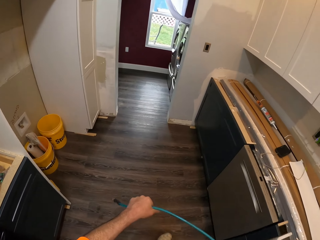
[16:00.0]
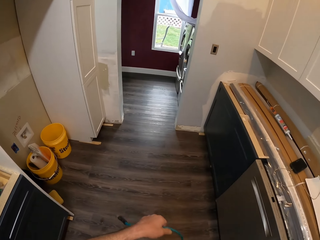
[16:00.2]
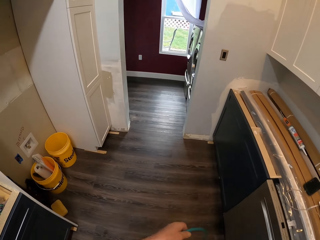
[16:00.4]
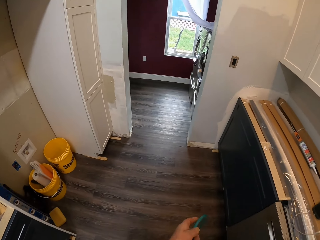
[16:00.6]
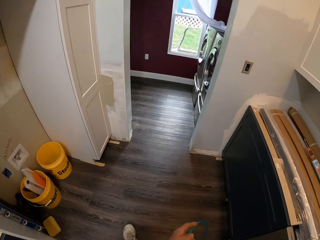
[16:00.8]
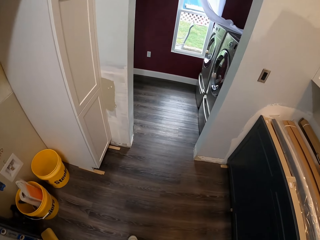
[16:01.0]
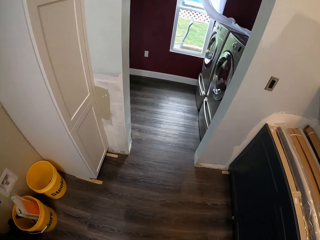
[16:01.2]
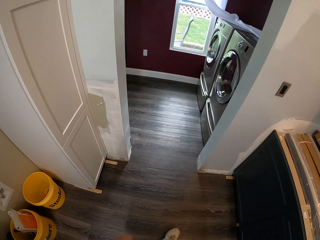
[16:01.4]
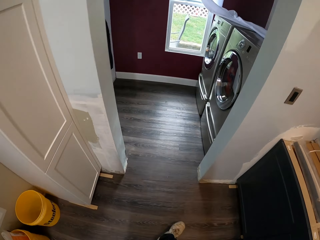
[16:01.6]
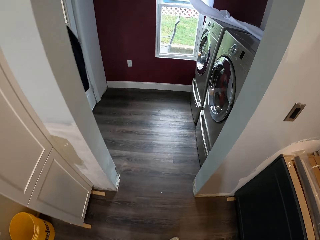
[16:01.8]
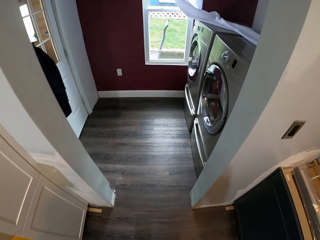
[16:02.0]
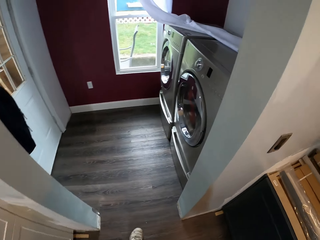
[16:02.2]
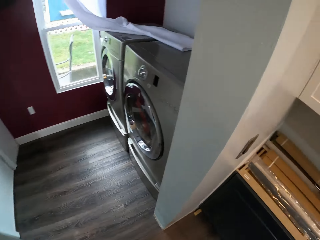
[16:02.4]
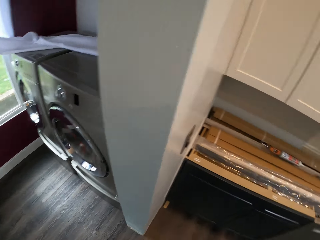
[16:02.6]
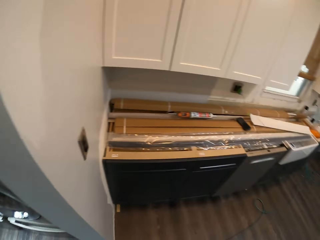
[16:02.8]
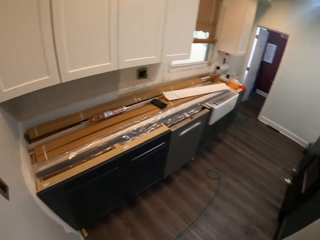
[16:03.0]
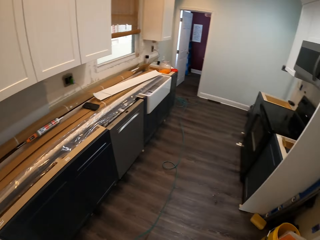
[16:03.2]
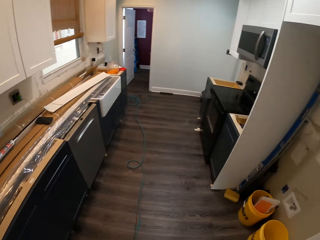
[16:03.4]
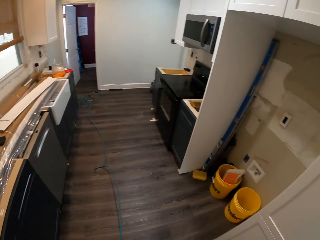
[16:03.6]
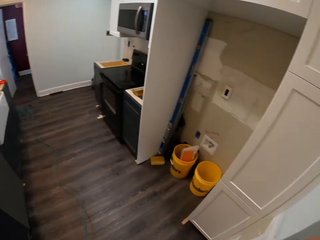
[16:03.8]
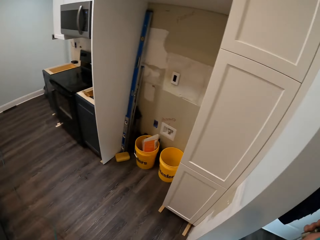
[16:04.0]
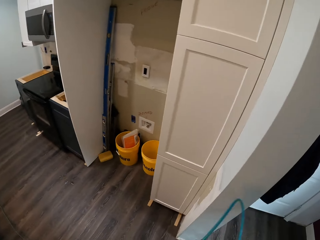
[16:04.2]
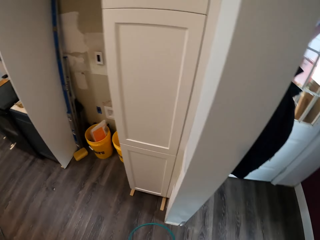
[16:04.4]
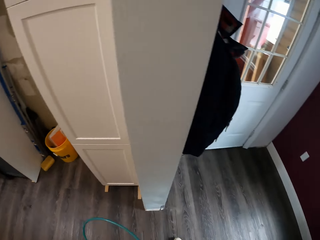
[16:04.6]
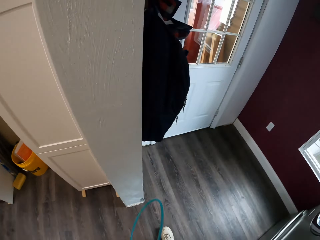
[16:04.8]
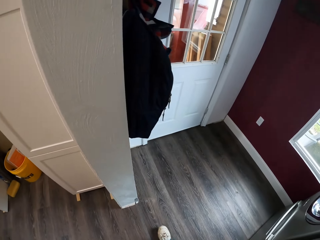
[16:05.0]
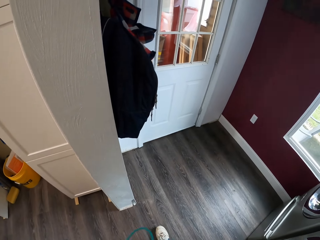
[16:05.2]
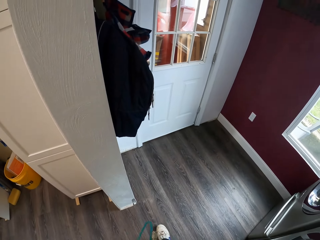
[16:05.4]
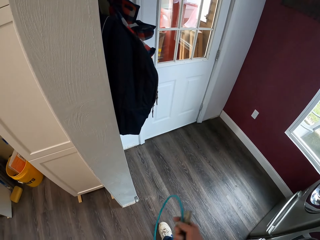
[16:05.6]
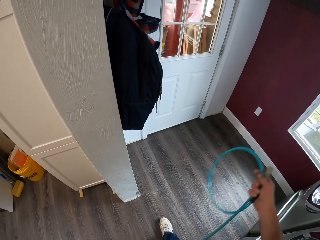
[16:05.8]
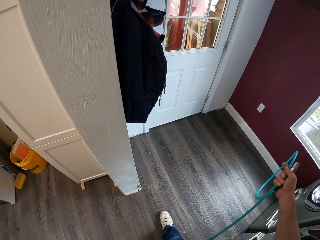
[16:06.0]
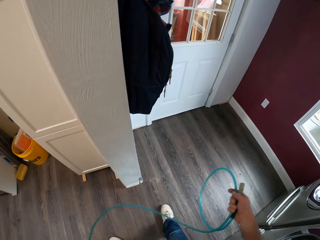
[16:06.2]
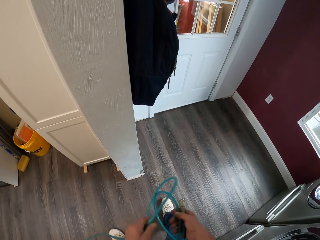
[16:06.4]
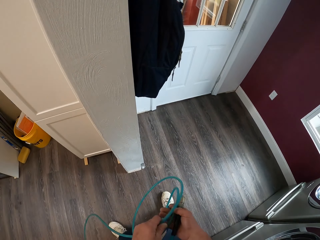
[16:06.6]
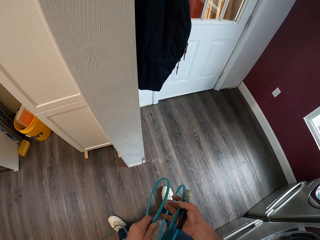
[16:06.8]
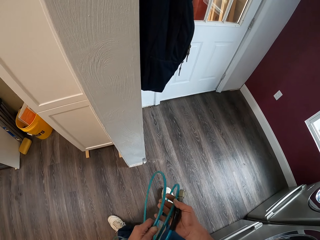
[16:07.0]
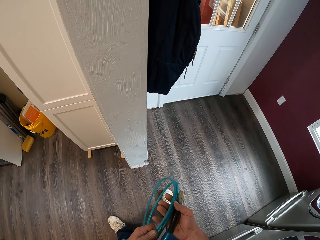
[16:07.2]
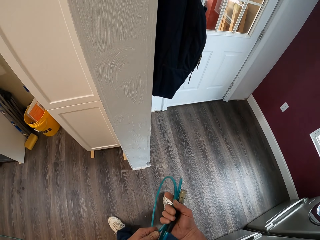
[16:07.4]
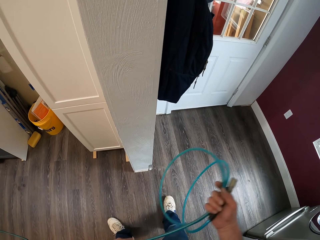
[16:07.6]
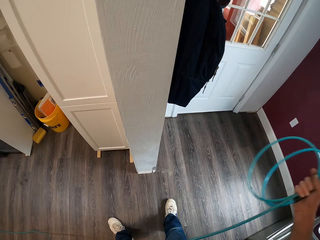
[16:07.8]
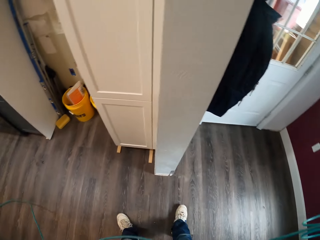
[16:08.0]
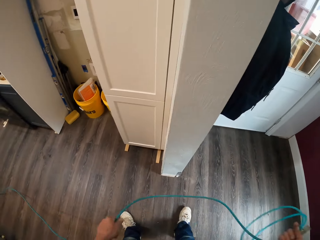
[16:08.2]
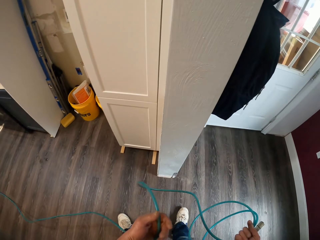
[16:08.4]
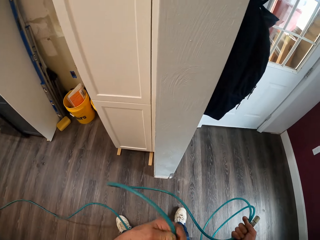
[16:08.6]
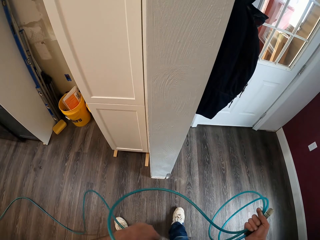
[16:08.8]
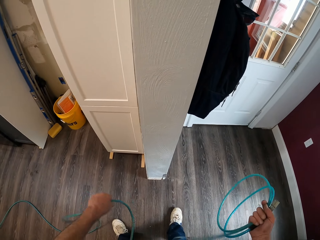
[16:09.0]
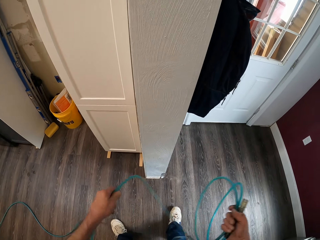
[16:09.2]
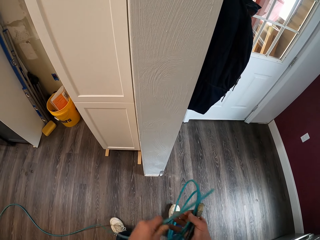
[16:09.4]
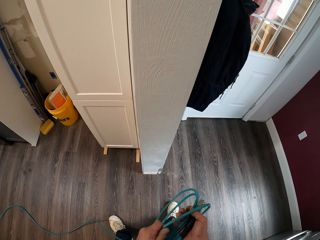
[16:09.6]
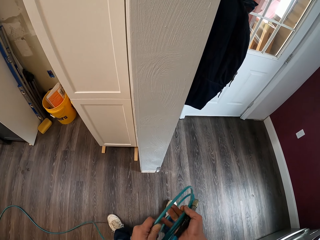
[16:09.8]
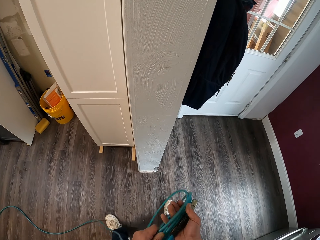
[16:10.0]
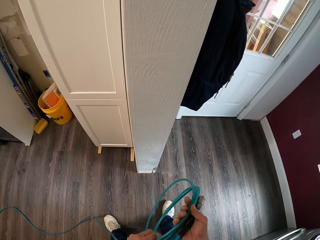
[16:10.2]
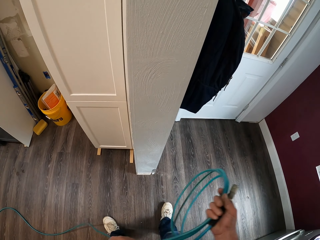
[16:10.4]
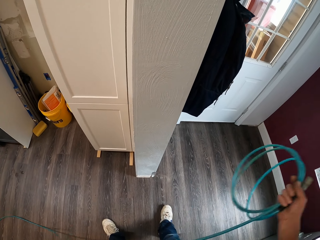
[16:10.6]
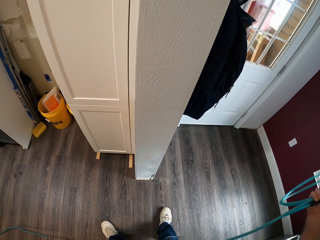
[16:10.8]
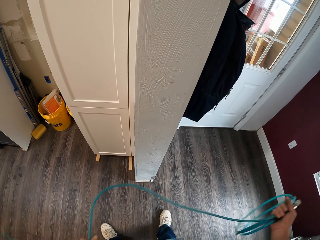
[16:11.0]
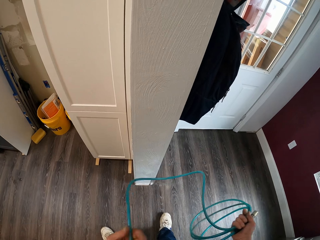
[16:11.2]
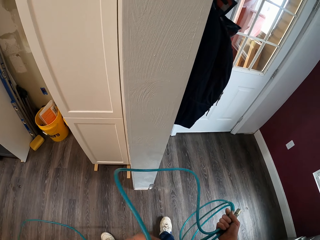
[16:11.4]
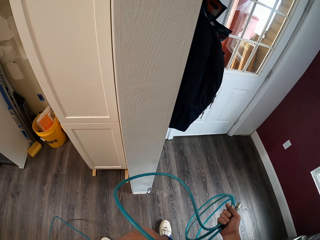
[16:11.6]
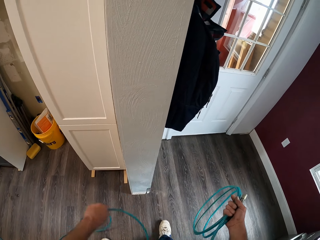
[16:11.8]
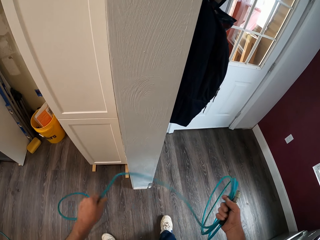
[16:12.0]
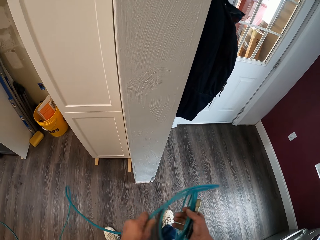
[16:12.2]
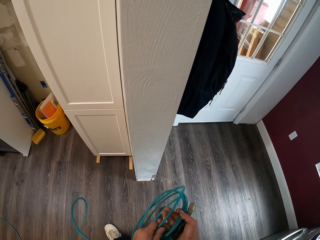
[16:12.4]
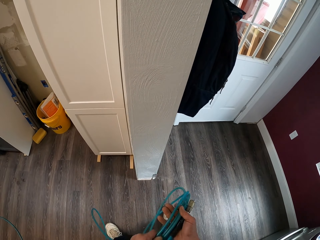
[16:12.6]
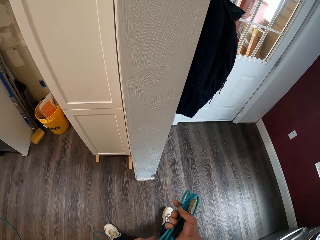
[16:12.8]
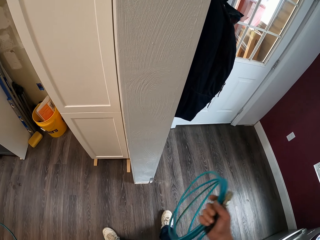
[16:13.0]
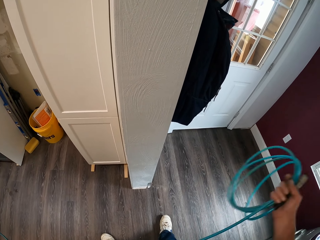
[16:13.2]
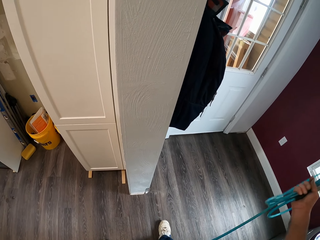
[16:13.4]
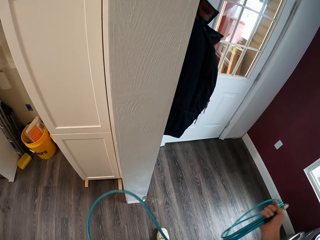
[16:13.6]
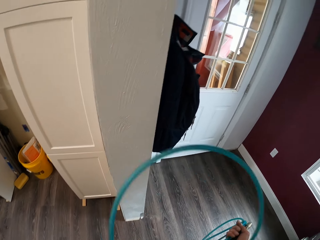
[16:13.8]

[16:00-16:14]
The camera wearer turns around a kitchen. They roll a pipe.

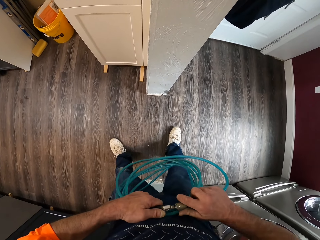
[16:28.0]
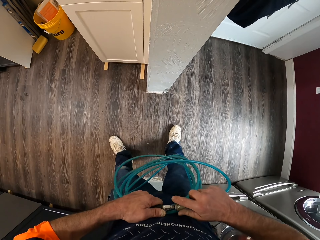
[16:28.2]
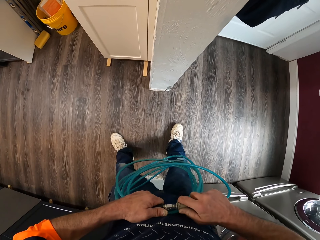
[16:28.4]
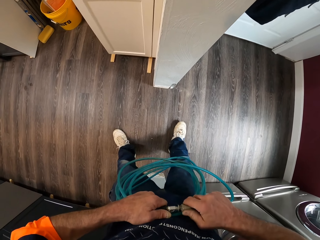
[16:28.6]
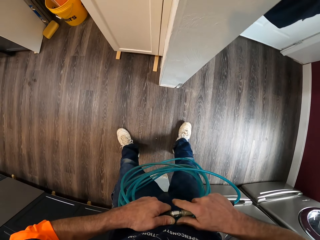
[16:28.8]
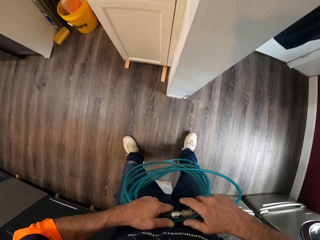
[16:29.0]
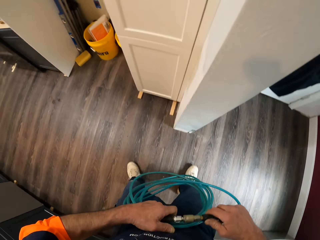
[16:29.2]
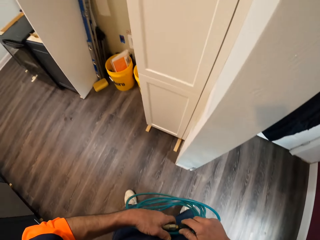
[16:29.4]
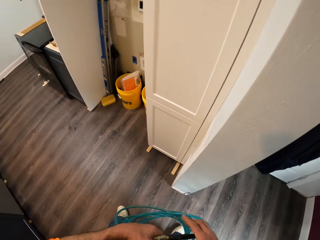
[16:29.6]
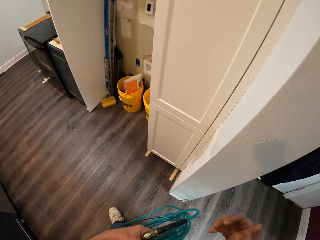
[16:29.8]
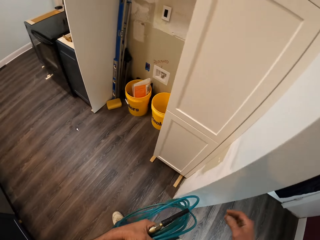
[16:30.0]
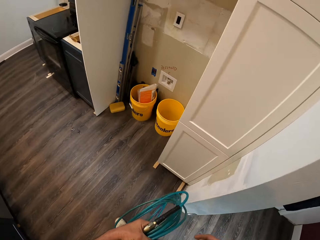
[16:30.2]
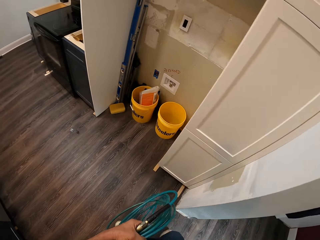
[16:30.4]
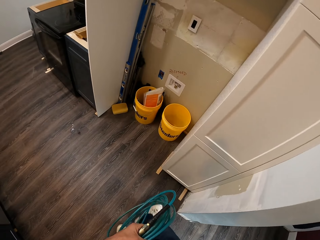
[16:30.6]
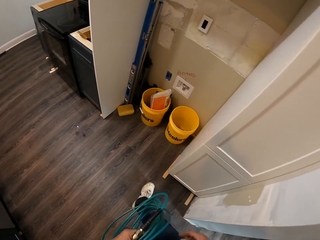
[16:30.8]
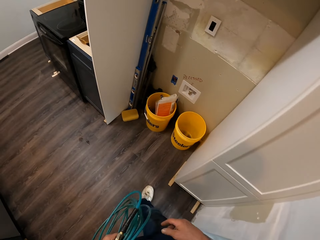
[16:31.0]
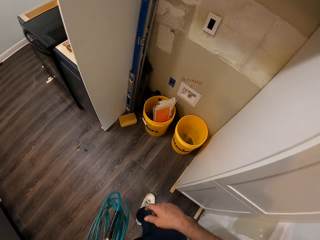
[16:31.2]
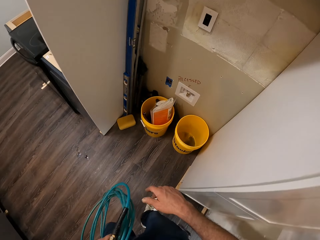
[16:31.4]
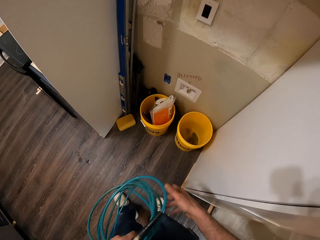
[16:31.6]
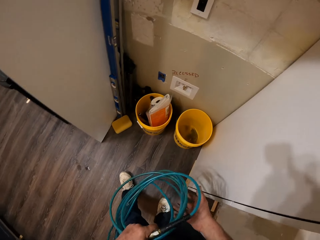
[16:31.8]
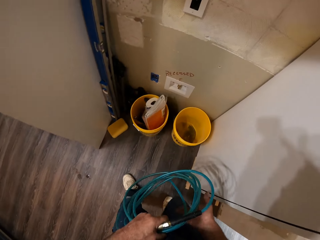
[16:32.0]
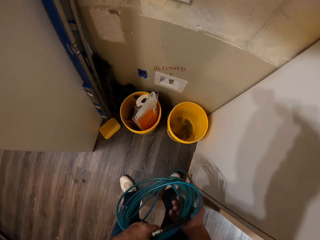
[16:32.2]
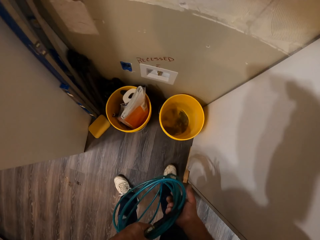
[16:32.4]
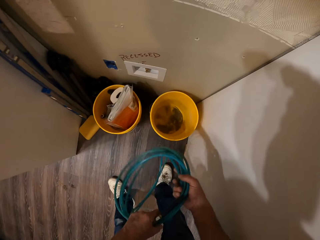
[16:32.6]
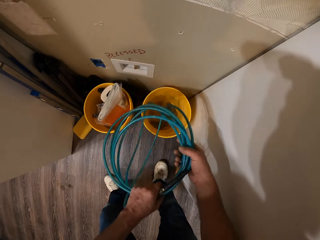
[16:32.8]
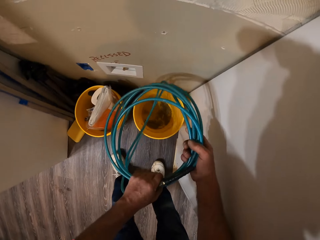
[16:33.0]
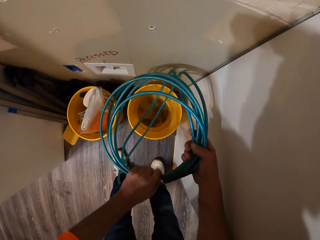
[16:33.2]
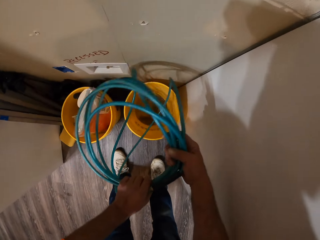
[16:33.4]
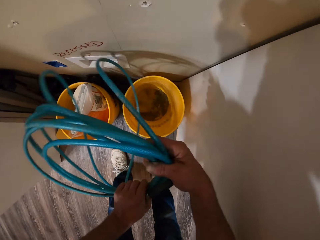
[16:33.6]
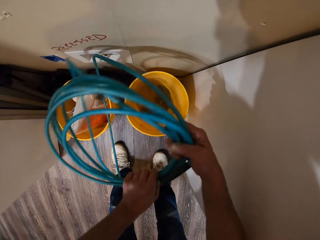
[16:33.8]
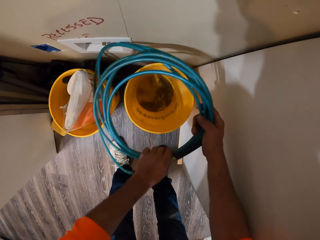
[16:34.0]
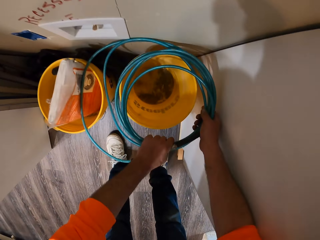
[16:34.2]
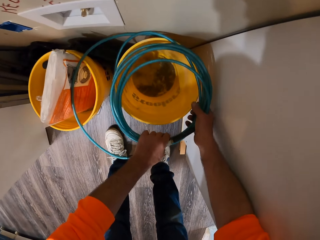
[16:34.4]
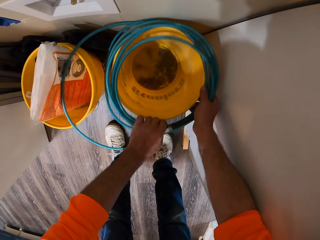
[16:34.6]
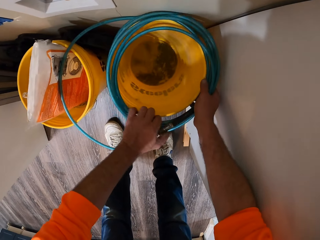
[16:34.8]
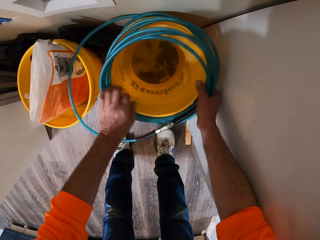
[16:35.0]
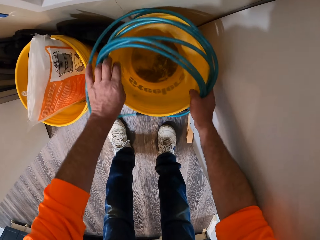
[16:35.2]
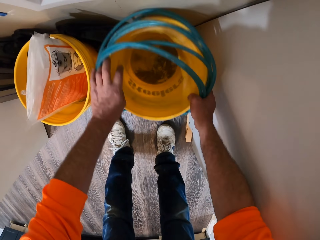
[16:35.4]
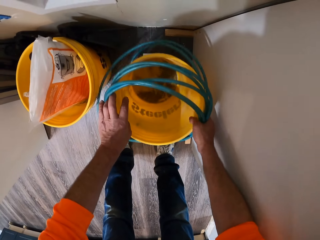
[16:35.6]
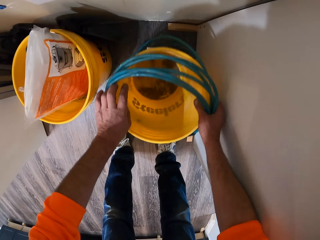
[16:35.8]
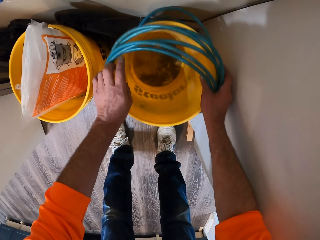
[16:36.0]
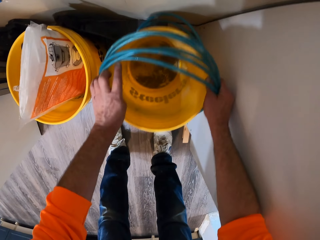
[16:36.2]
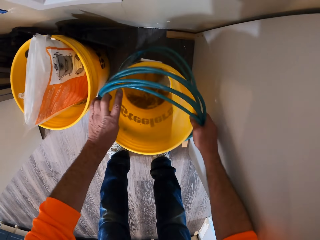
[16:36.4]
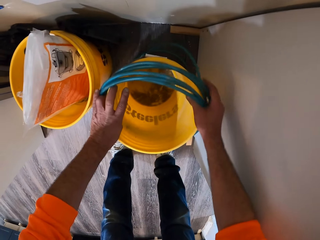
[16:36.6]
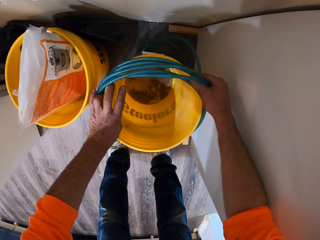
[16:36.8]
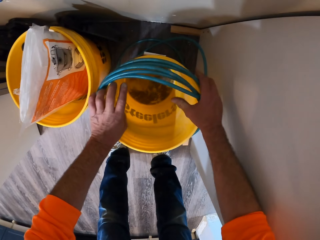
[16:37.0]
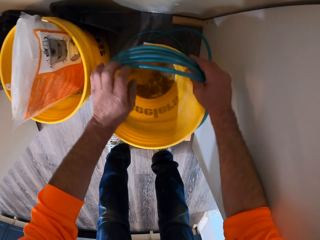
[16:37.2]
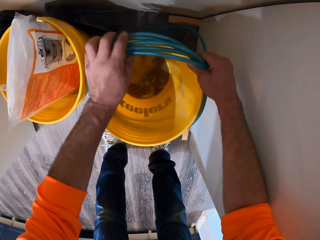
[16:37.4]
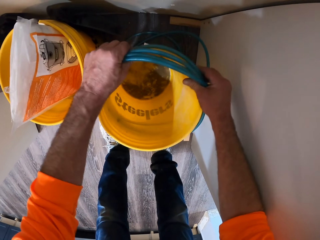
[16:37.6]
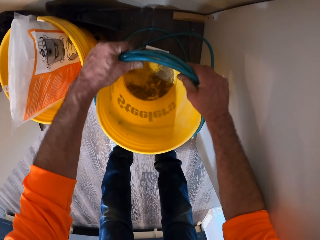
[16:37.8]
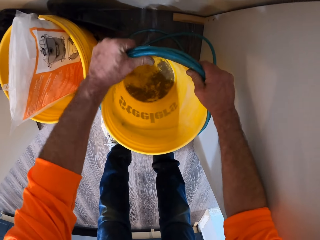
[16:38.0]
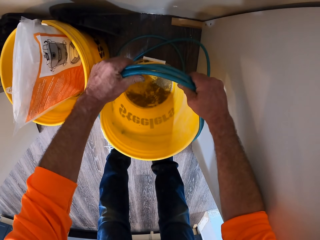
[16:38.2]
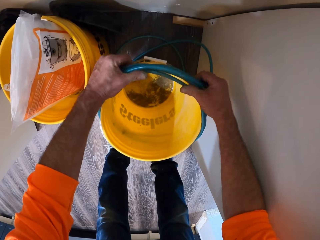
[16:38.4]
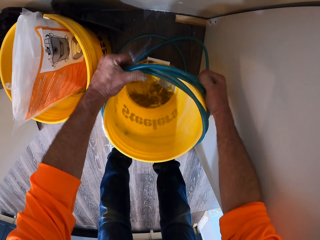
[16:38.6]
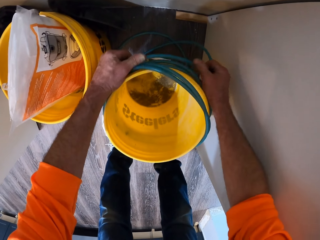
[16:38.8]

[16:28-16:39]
The camera wearer walks around a room. They place the hose or pipe round a bucket. They move the bucket. They put the pipe around the bucket.
